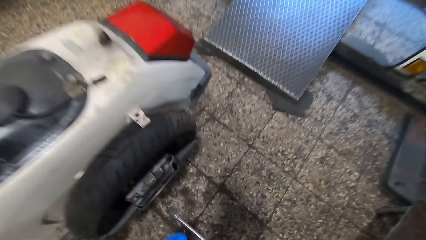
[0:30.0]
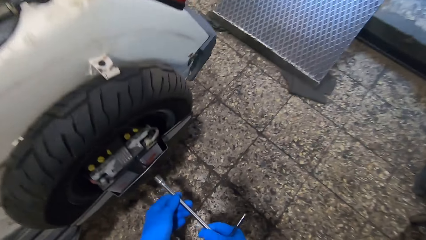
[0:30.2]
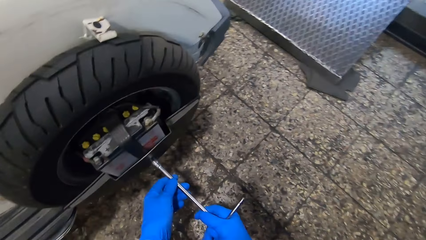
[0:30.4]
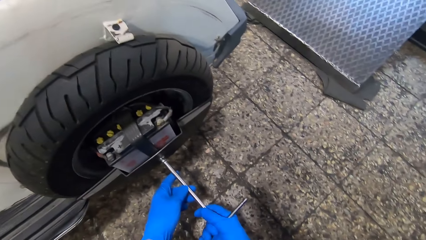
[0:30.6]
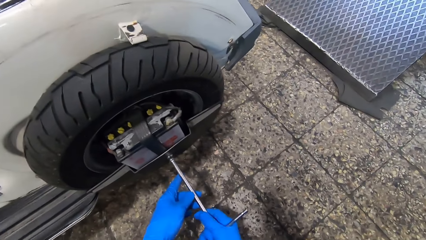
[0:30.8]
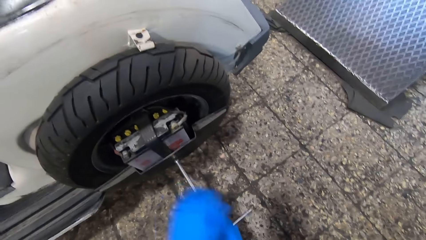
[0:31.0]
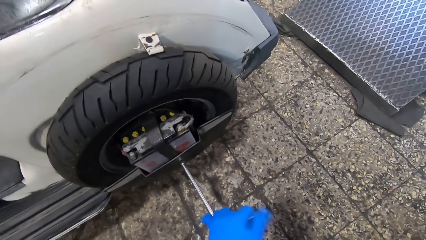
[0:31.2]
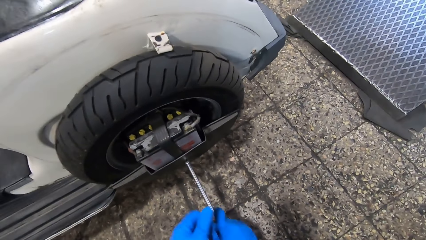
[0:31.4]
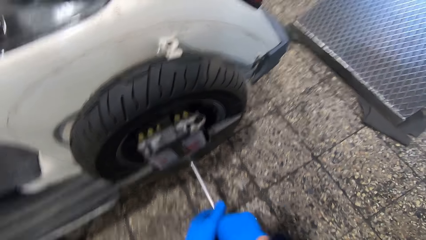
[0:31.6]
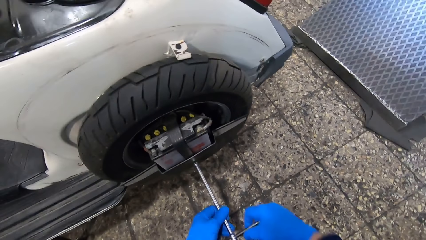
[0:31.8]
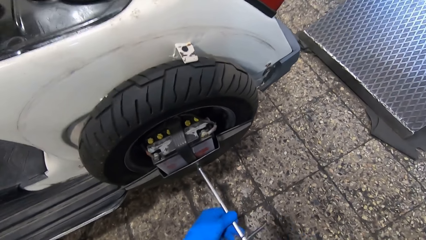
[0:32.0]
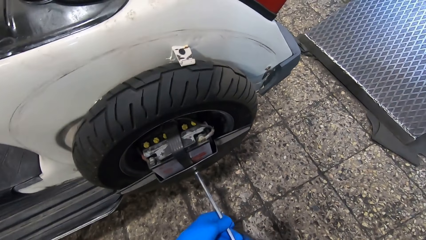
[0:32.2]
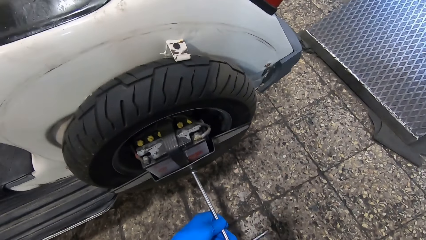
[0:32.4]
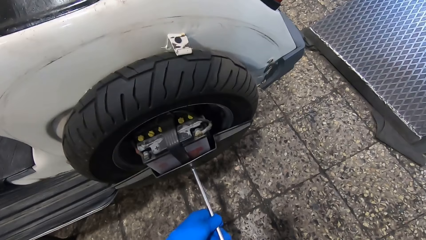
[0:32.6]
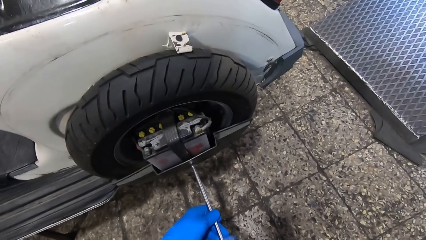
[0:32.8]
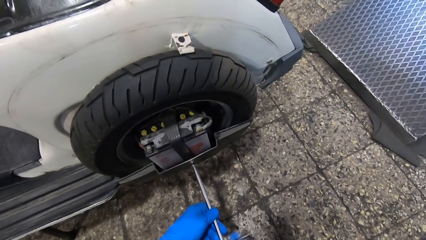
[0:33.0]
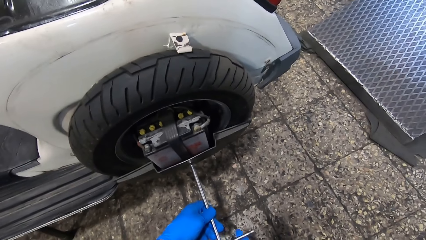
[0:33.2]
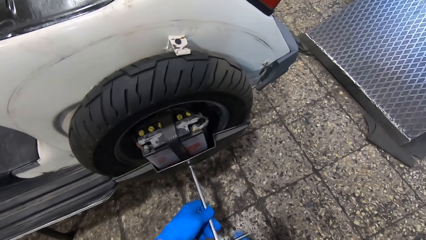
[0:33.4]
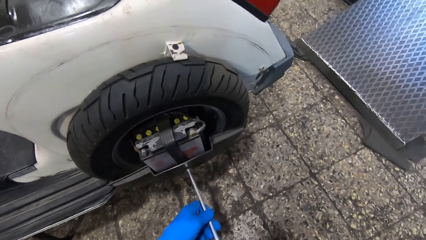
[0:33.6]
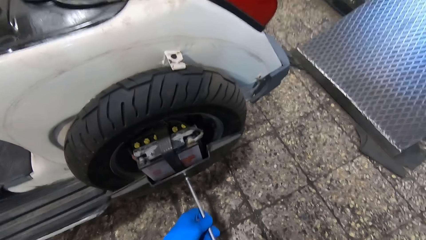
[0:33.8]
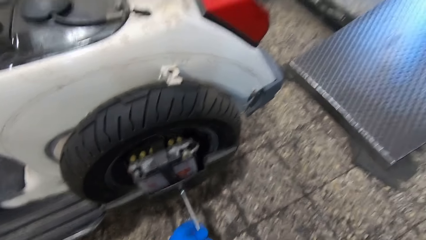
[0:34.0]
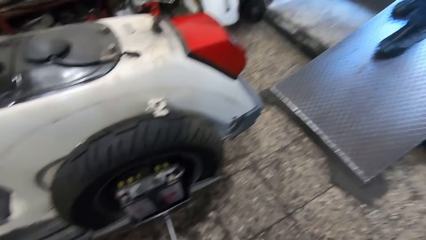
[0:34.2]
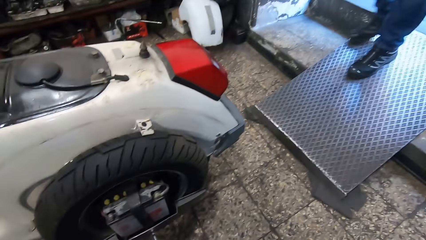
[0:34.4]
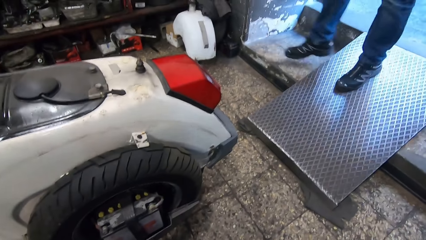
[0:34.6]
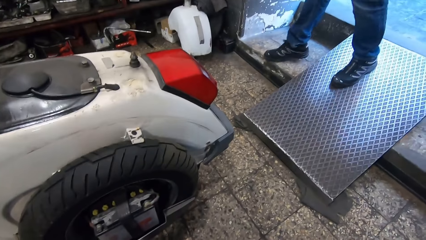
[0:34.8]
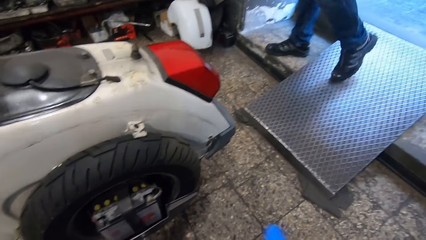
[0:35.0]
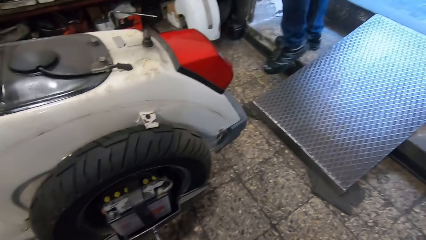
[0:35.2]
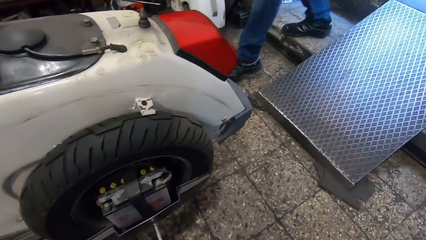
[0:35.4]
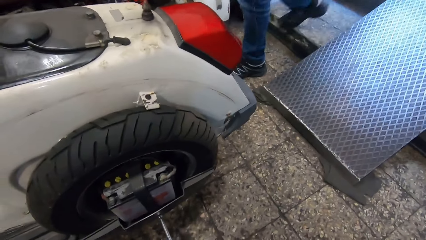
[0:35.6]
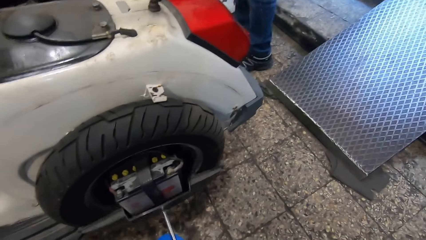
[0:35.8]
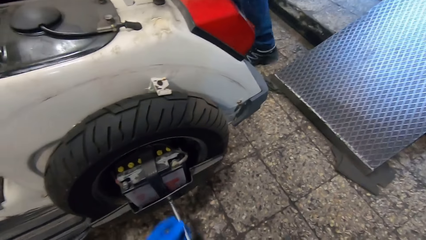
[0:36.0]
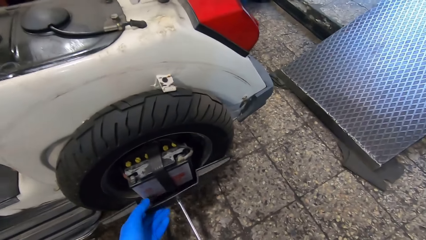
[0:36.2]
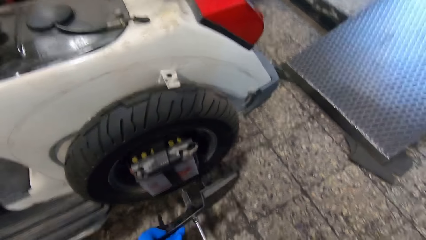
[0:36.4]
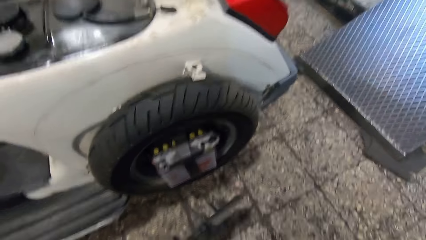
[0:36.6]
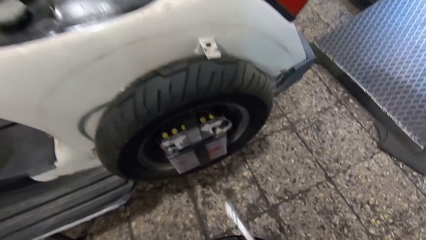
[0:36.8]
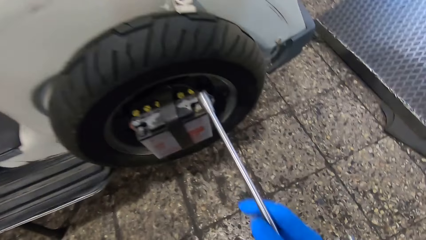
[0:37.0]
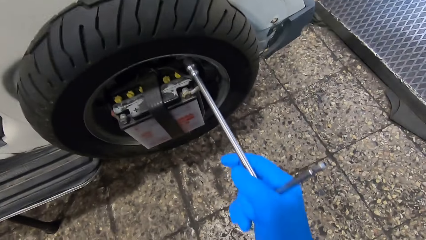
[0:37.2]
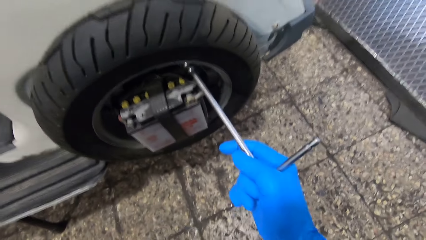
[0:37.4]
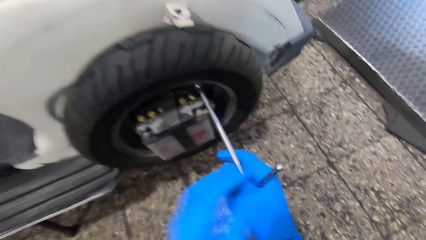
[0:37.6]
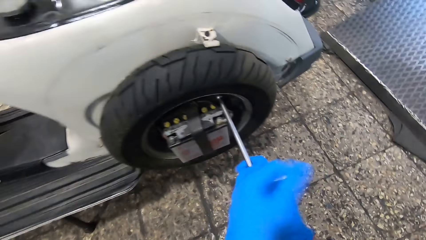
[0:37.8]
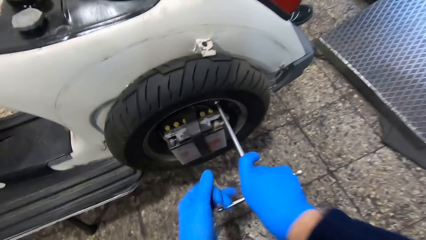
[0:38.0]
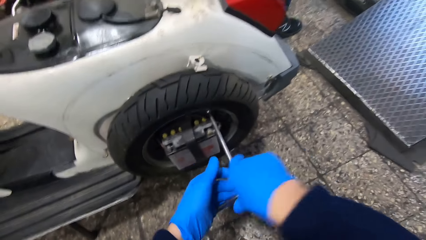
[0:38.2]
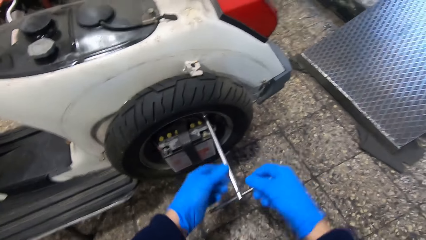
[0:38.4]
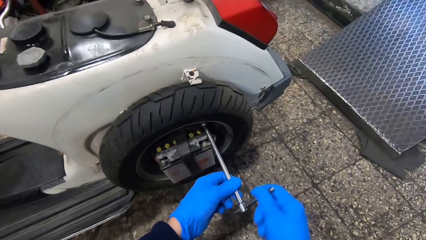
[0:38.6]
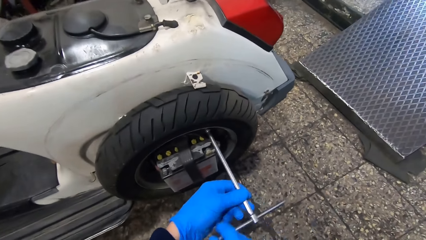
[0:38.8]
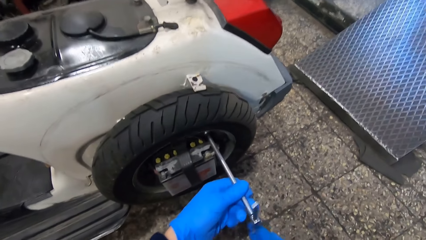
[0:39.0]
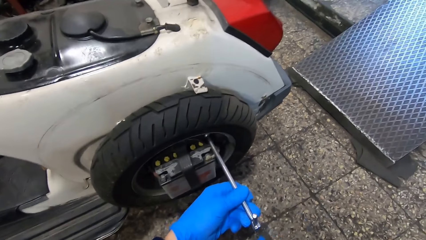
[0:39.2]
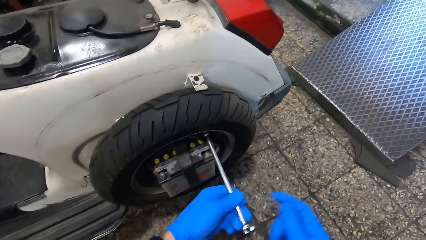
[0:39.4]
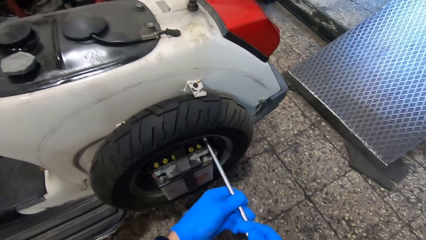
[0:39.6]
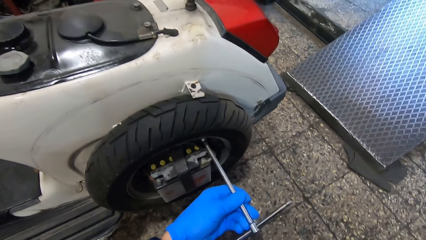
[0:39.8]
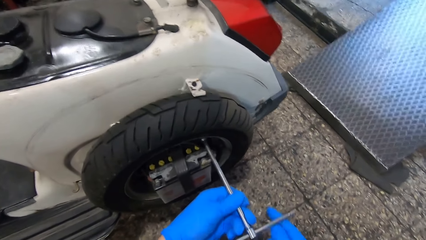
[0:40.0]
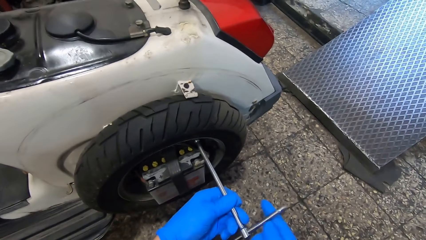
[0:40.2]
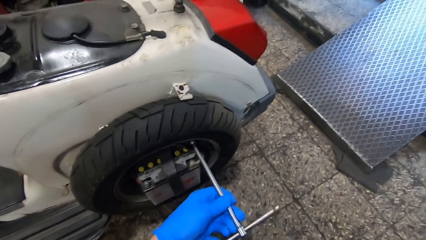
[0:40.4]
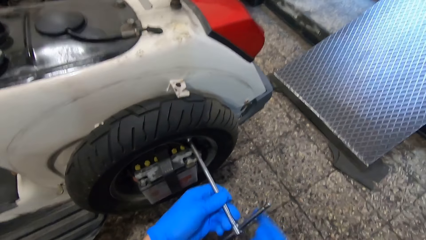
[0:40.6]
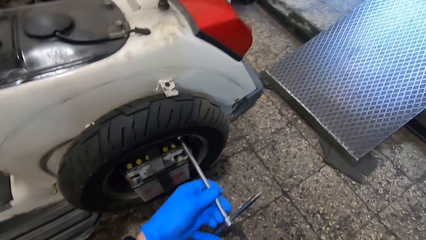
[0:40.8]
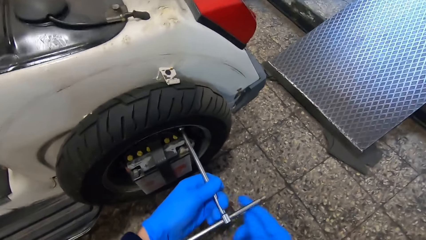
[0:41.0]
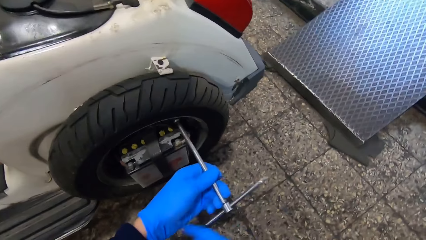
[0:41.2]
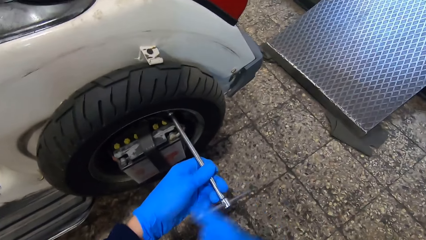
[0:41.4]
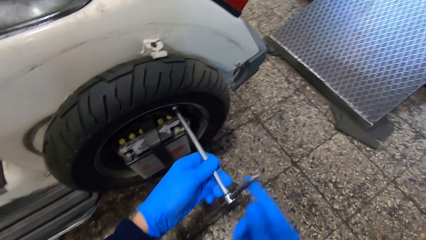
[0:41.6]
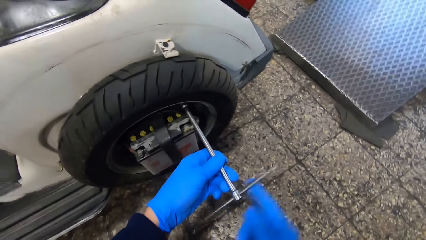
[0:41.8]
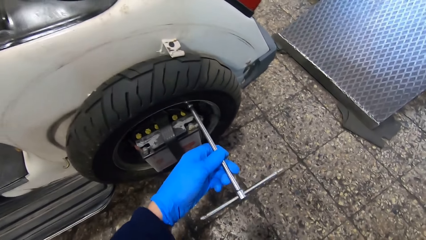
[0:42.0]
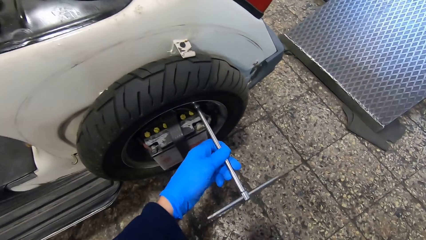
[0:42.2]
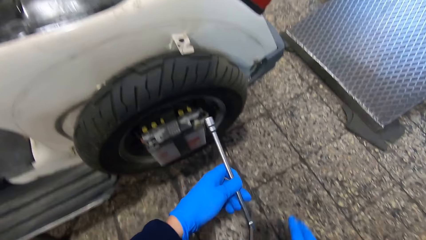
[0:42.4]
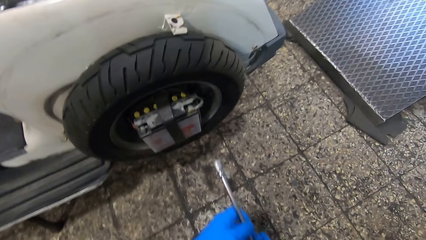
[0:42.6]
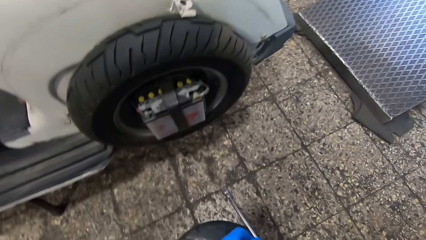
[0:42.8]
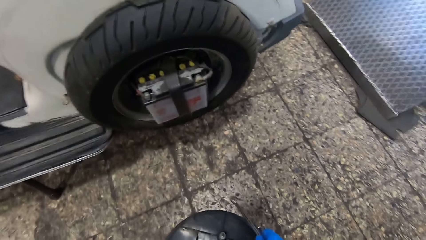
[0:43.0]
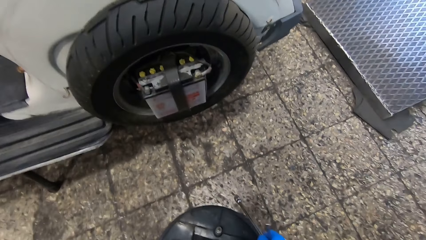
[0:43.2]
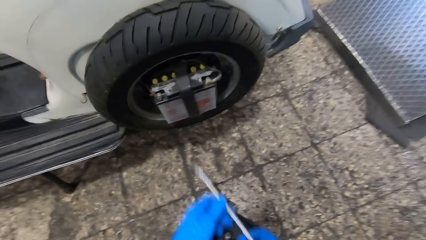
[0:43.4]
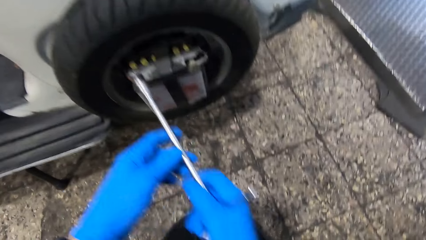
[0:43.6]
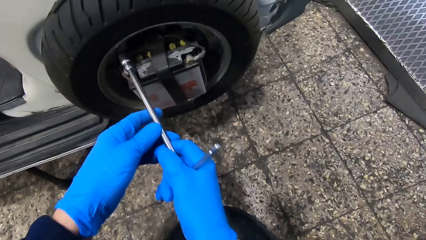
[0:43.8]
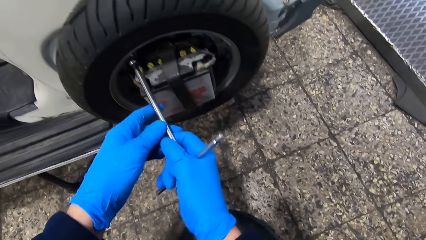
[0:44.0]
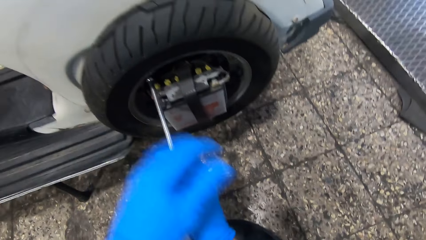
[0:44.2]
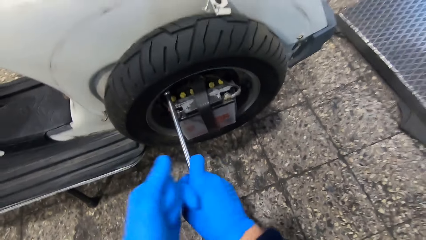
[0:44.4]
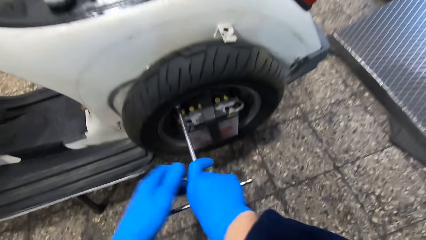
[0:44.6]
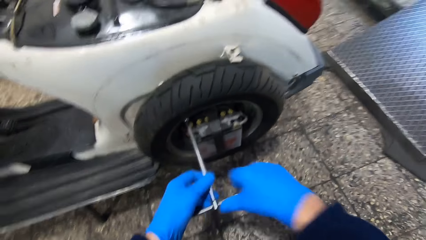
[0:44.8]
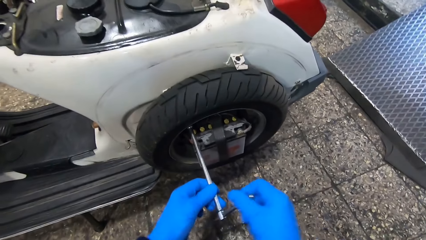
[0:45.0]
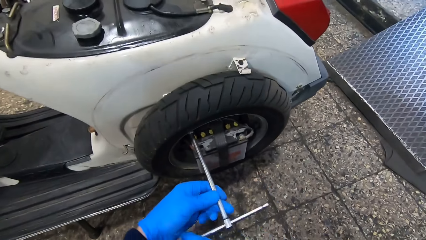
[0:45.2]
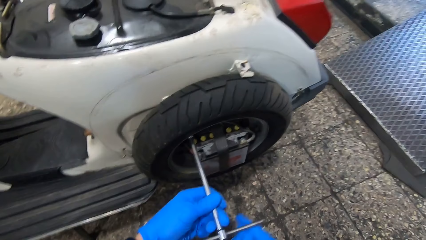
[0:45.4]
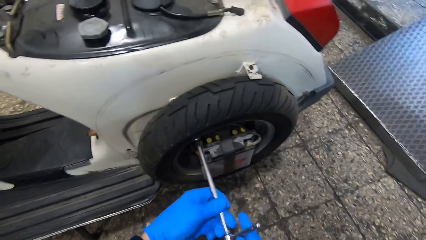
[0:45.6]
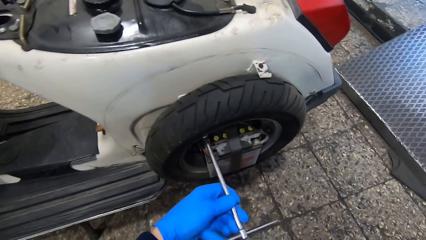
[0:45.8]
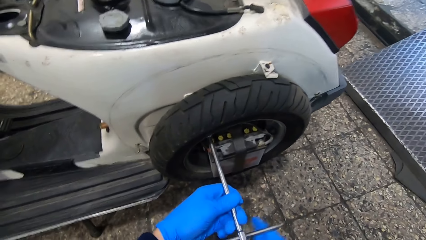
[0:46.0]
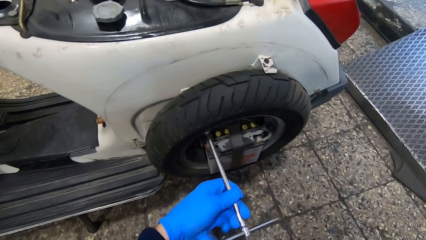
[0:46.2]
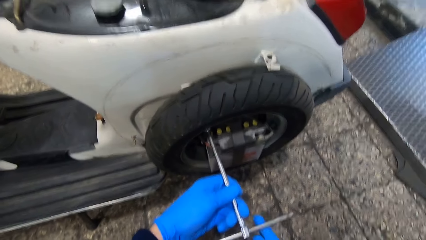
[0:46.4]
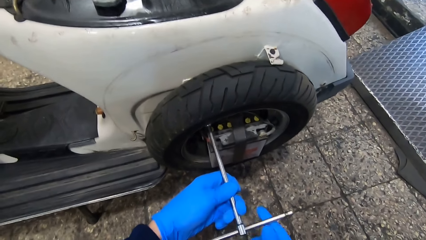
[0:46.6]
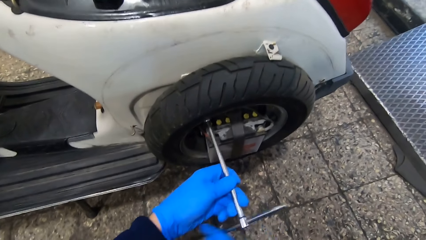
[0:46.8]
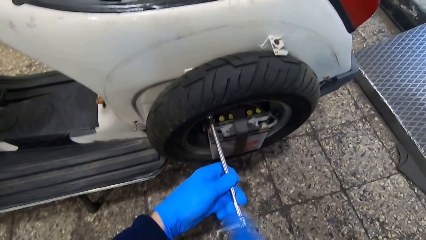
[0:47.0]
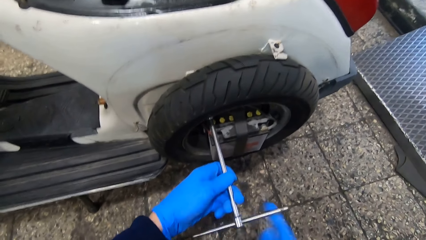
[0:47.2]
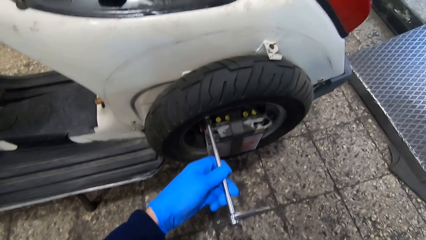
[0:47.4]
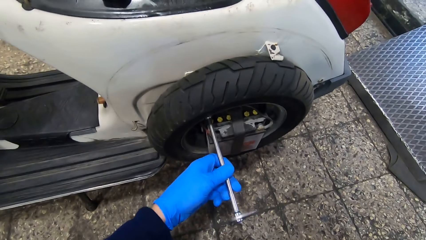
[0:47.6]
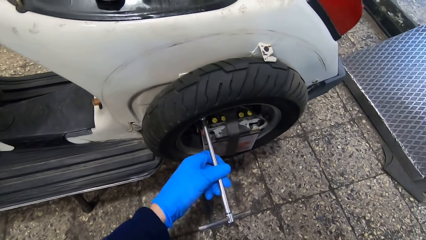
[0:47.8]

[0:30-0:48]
The camera wearer holds the lug wrench or T wrench. He unscrews a screw on the motorcycle rim with the T wrench. He removes the tire cover. He rotates the T wrench with both hands. A man walks into the workshop. The camera wearer removes a rim plate from the motorcycle with his left hand. He puts the tire cover on the floor. He holds the lug wrench. He unscrews the screw on the motorcycle rim with the T wrench with both hands. He drops the screw on the floor with the T wrench. He puts the lug wrench on the floor. He holds the lug wrench. He unscrews another screw on the motorcycle rim with the T wrench with both hands.
